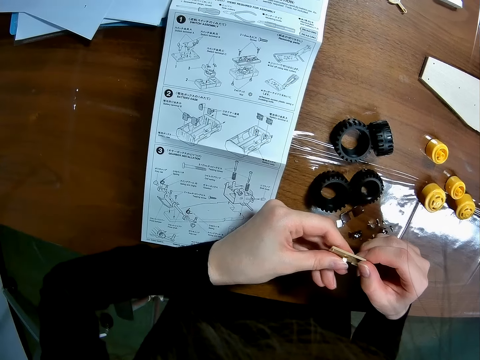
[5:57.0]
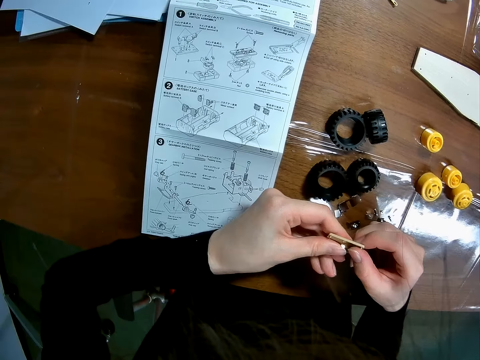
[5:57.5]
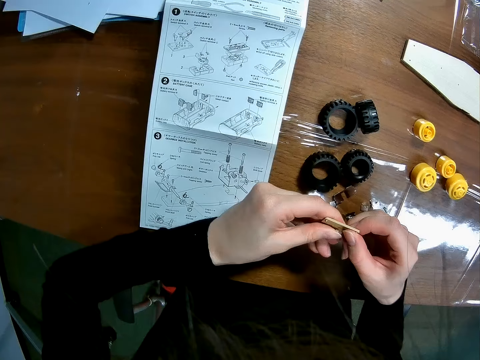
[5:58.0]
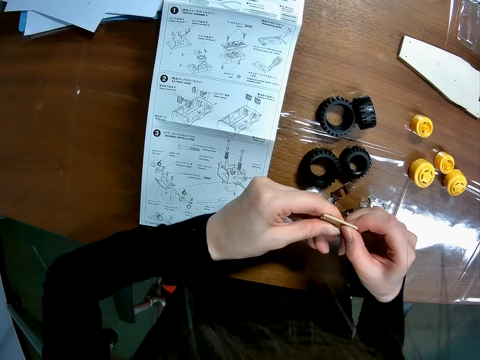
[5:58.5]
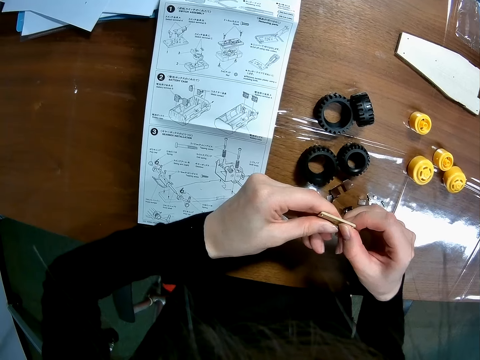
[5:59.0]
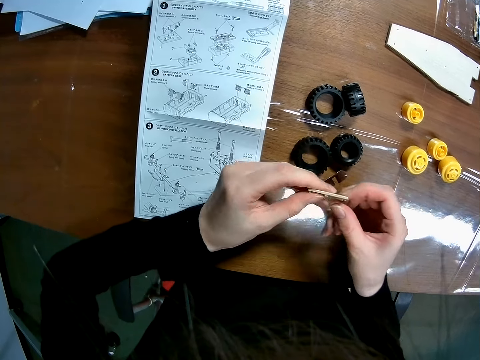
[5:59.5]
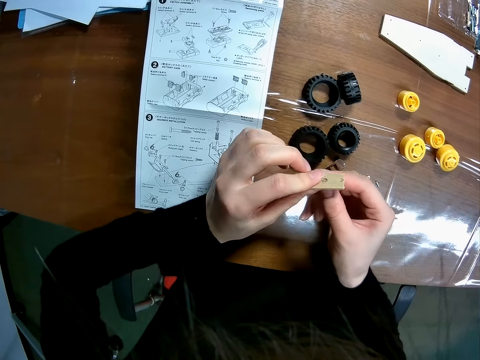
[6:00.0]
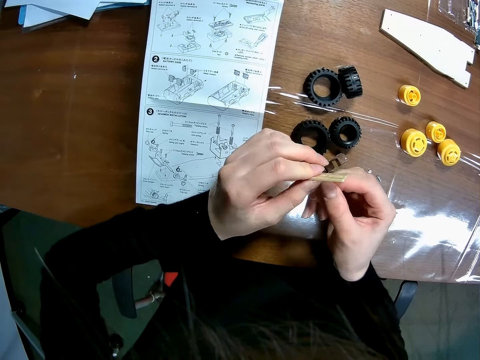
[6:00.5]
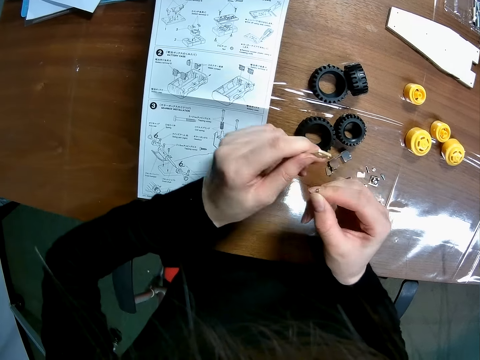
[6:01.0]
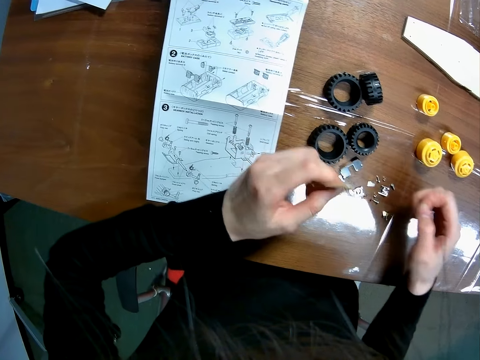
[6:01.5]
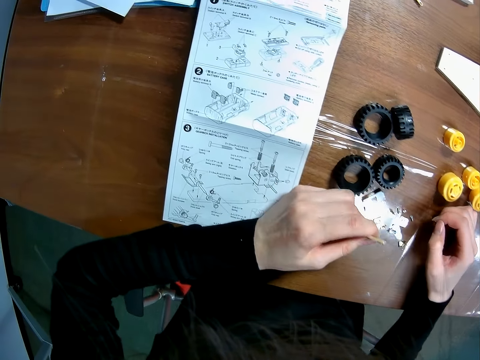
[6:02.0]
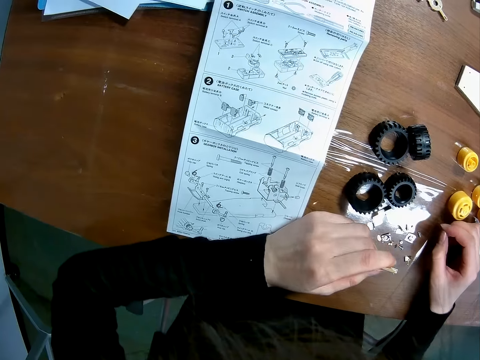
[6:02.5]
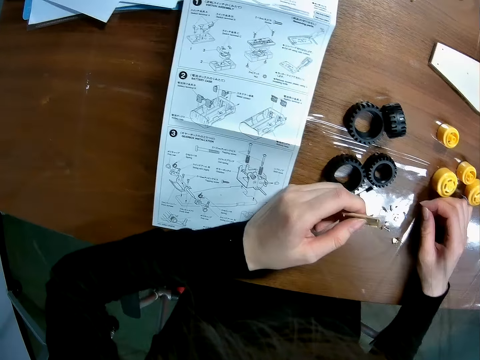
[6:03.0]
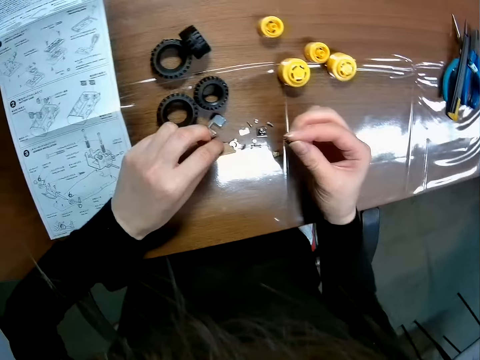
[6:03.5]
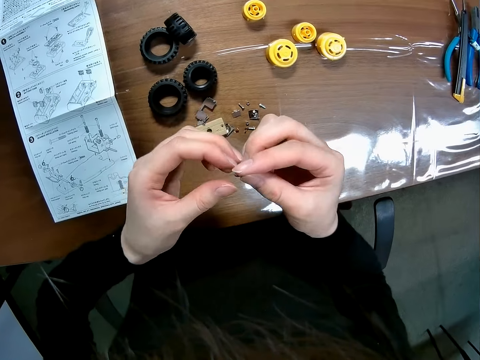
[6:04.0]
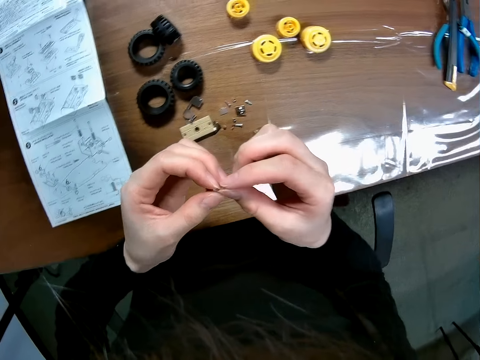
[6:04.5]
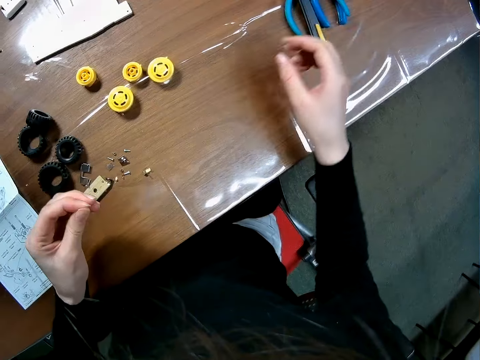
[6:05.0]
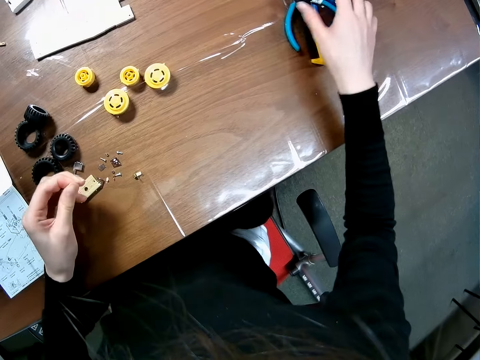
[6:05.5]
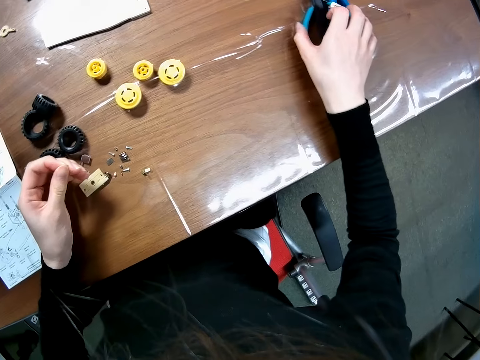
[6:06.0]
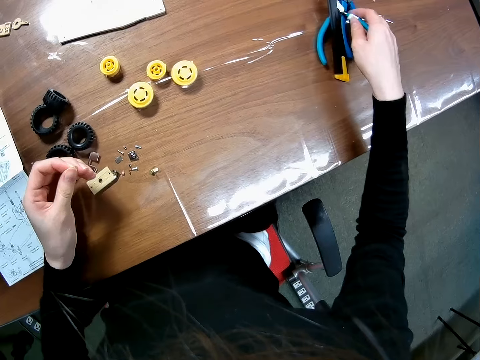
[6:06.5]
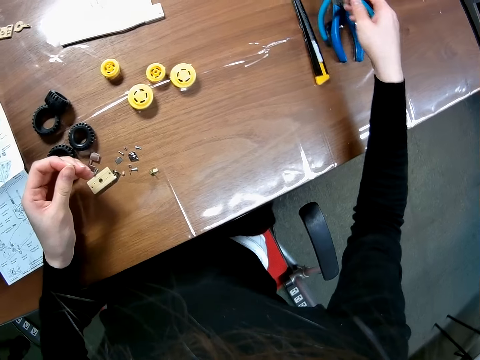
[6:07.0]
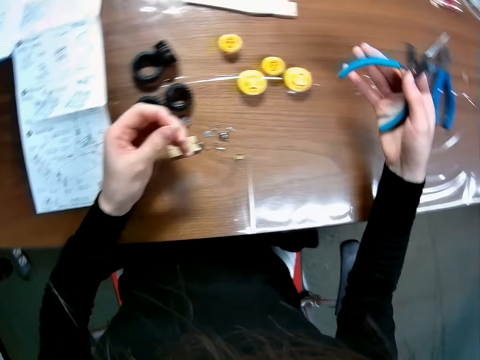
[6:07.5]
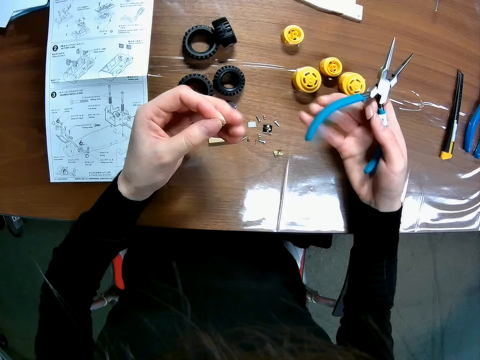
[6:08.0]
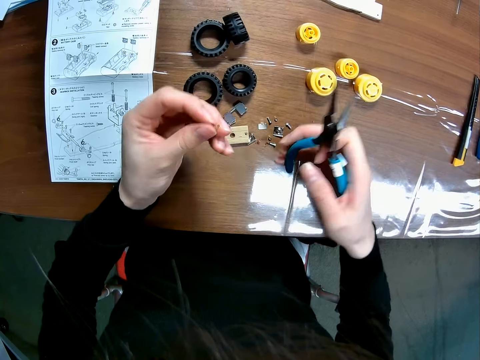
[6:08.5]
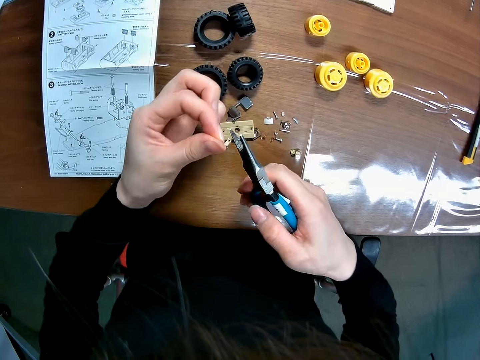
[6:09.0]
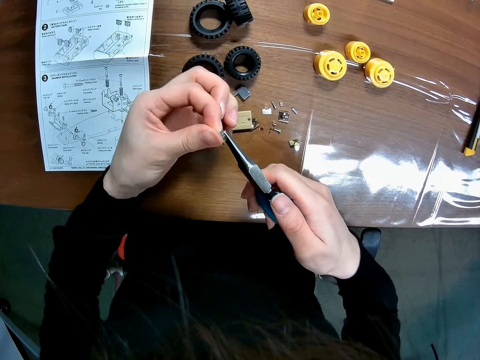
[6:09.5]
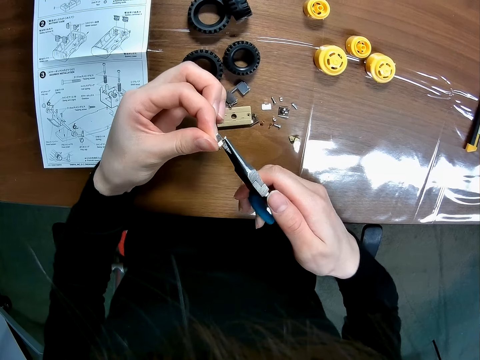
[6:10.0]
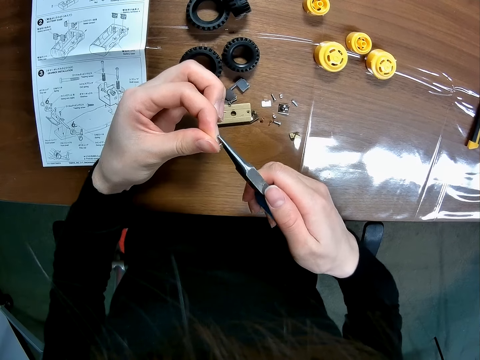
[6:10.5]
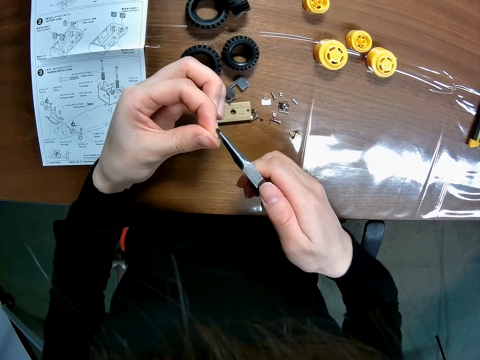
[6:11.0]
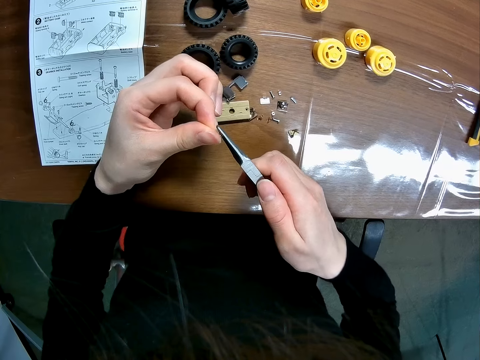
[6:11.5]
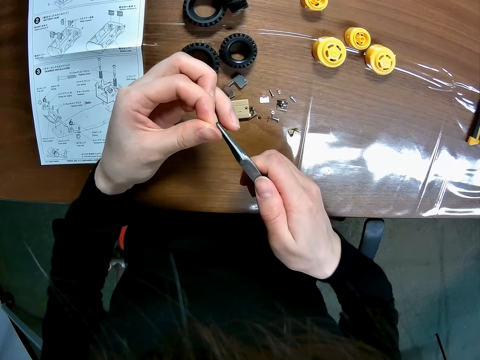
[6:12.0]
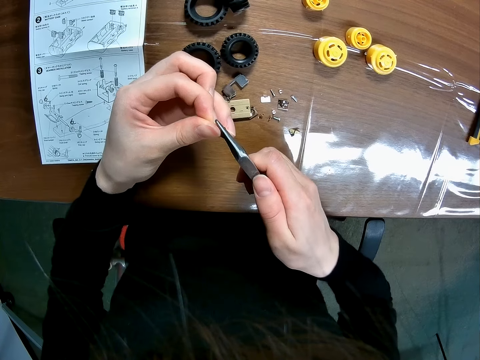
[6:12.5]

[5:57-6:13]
The camera wearer separates the toy car's components from each other. They remove the screw. They hold the screw. They drop the toy car's component on their left hand on the table. They hold the screw with their hands. They switch the toy car's component on their right hand to their left hand. They pick up pliers on the table with their right hand. They hold the pliers. They bend the toy car's component with the pliers. They fix the screw.

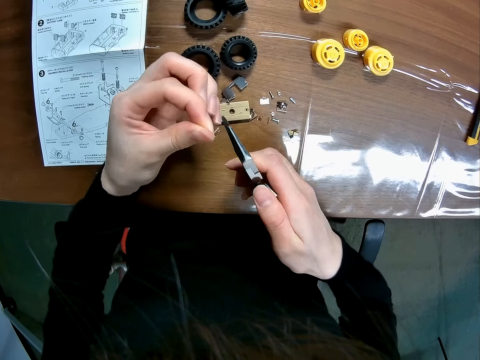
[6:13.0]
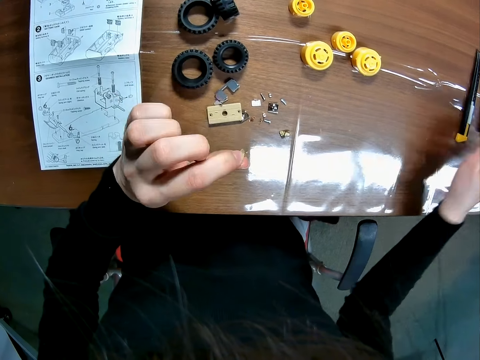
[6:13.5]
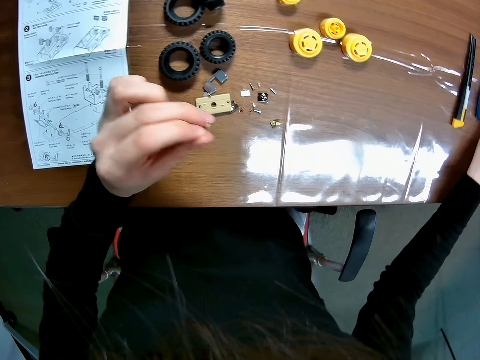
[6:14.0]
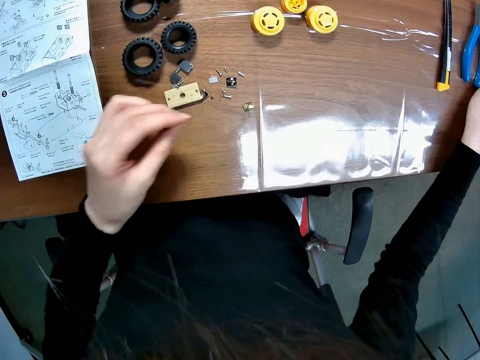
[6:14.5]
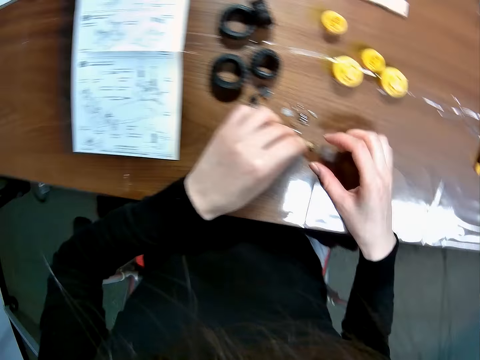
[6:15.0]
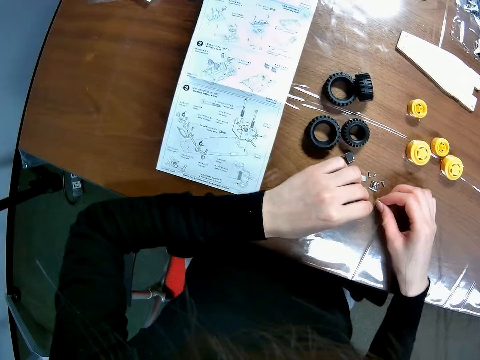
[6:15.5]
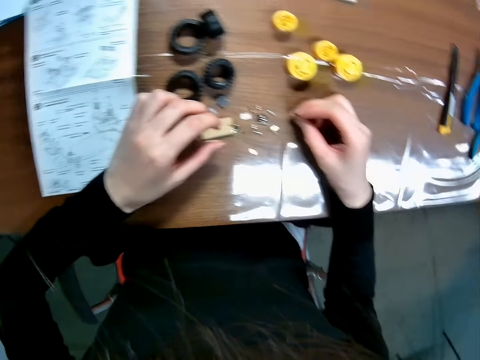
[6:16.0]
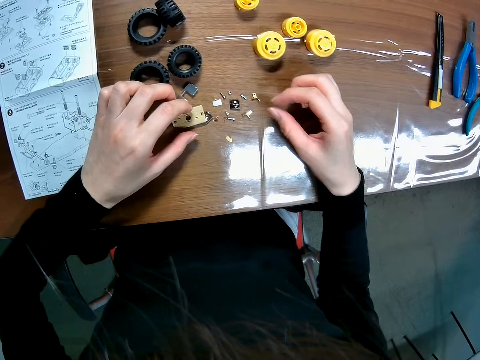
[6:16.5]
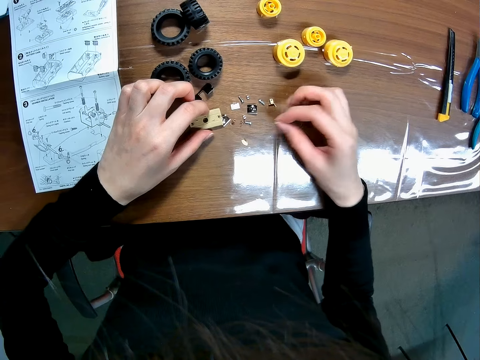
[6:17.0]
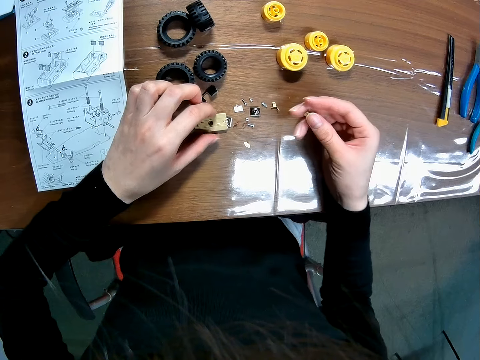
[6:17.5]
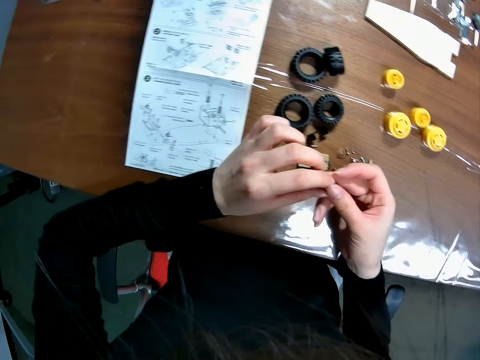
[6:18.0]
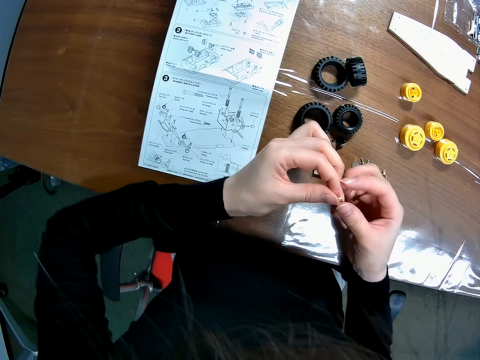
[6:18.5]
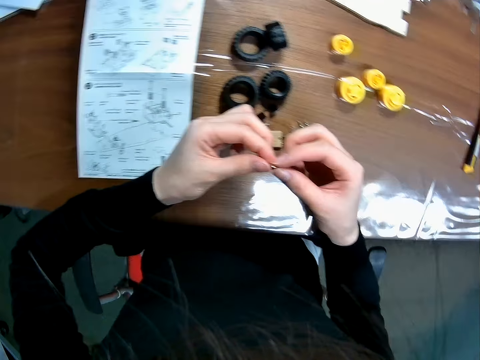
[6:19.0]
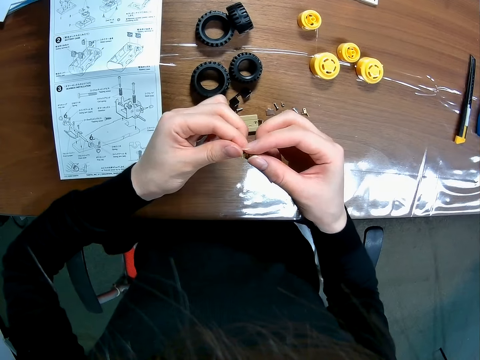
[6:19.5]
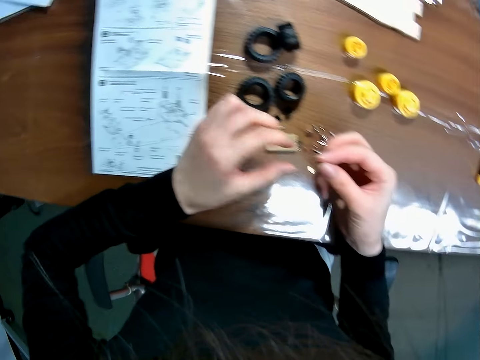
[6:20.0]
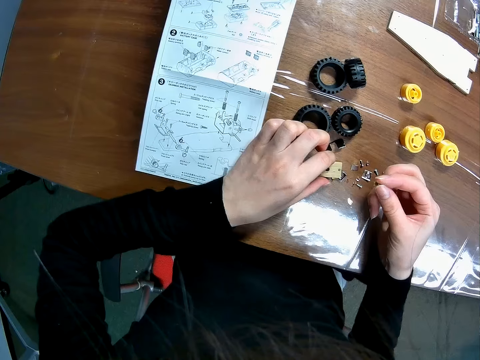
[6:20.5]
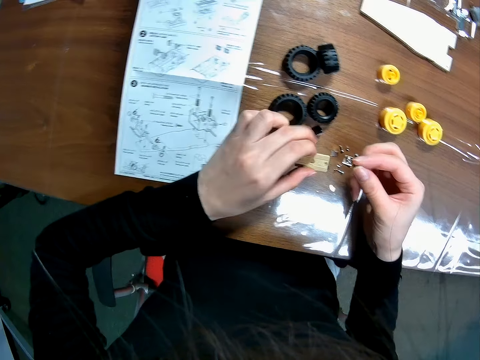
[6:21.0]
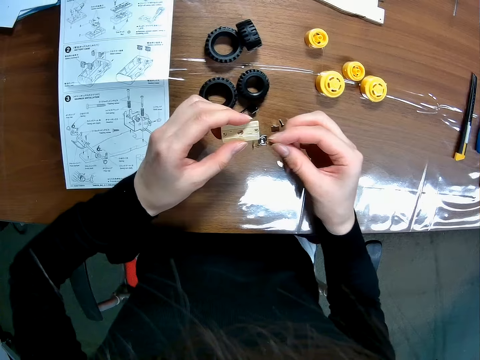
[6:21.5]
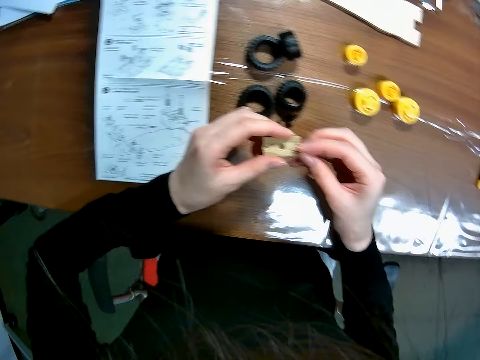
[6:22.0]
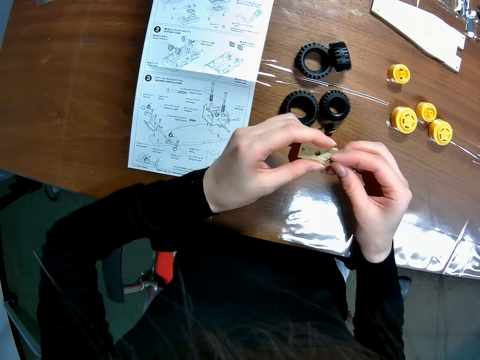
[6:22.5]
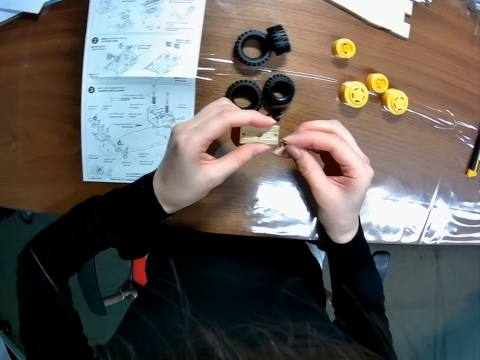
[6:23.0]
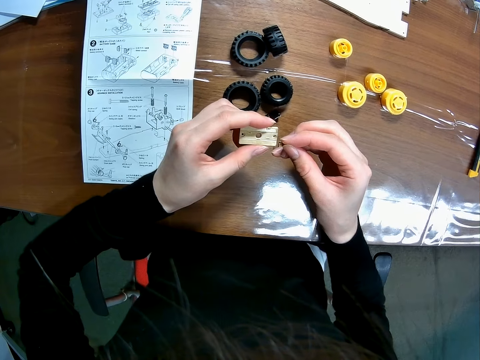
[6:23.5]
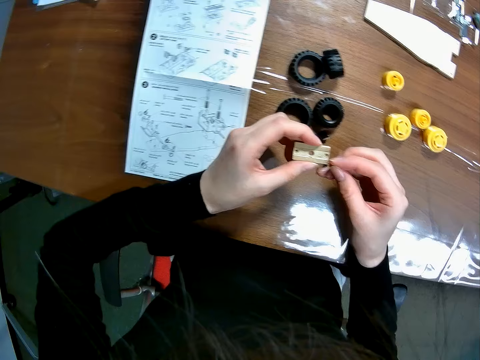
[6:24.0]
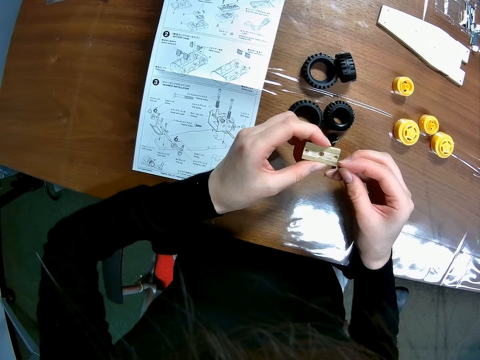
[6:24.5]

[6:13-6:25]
The camera wearer drops the pliers on the table. She puts the screw on the table. She drops the toy car's component on the table and picks up another toy car's component on the table. She holds the screw. She picks up the toy car's component on the table with her left hand. She holds the RC car main shaft.
